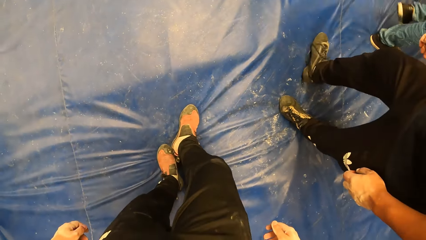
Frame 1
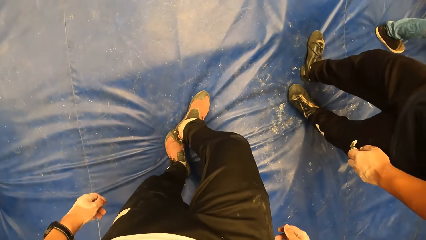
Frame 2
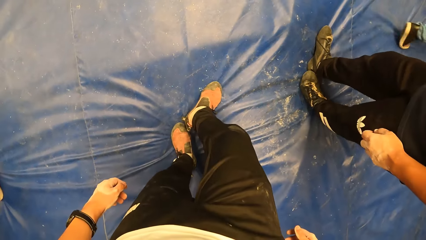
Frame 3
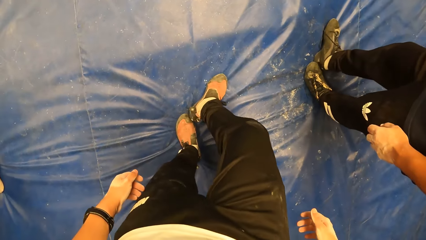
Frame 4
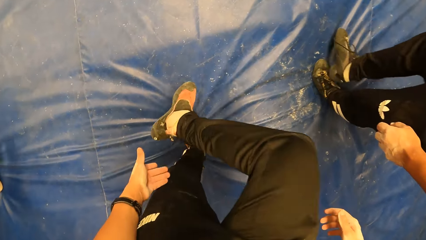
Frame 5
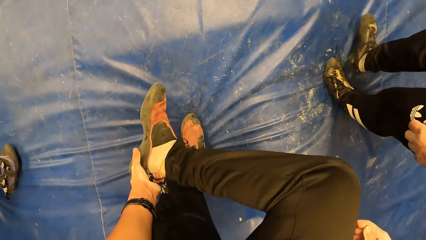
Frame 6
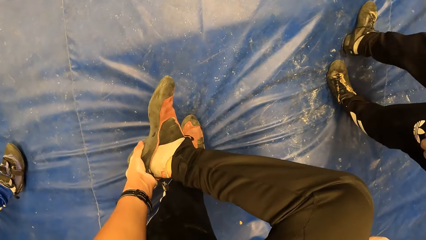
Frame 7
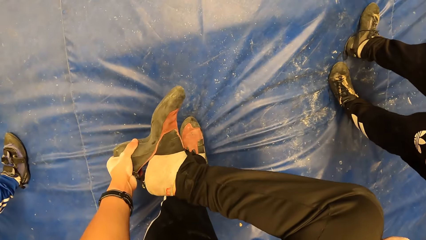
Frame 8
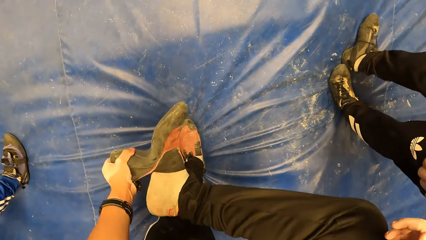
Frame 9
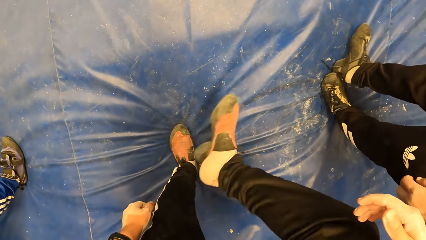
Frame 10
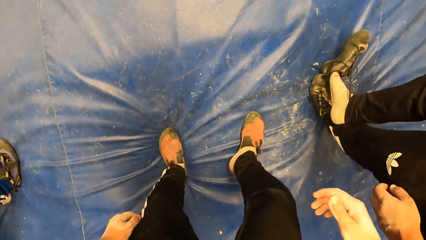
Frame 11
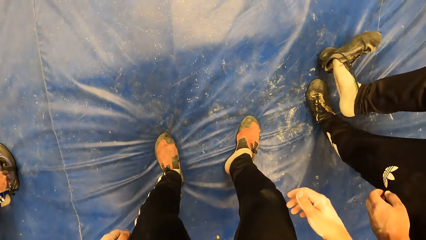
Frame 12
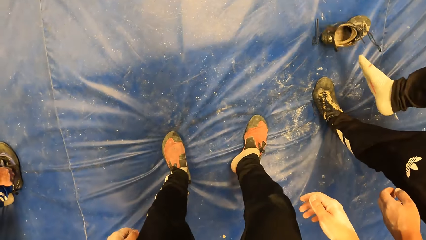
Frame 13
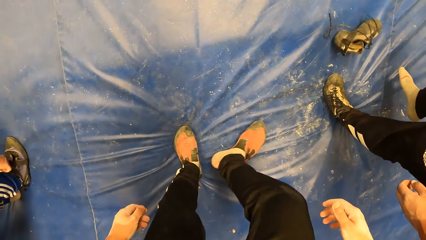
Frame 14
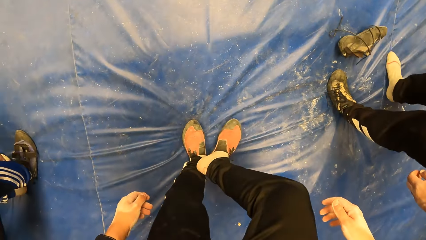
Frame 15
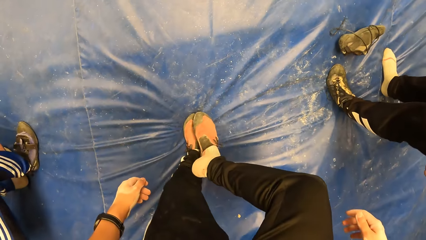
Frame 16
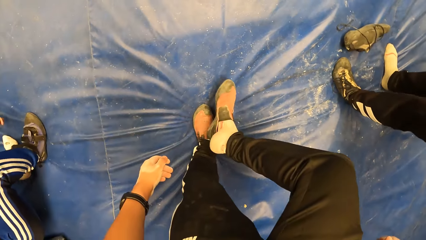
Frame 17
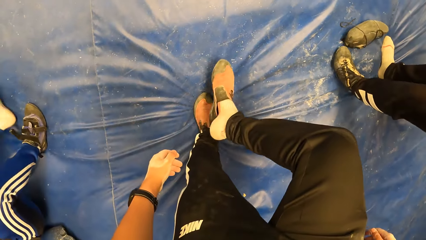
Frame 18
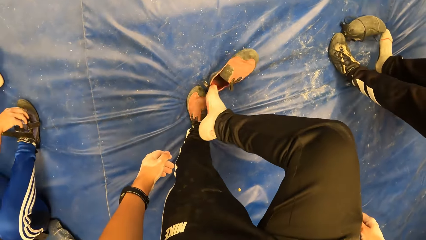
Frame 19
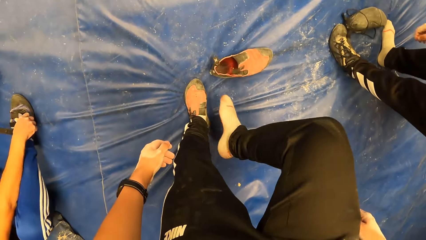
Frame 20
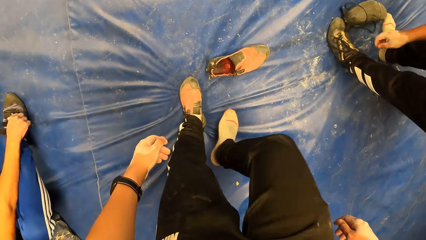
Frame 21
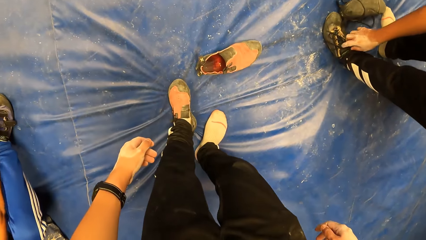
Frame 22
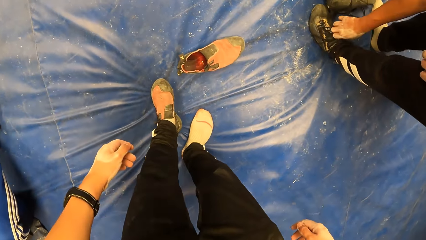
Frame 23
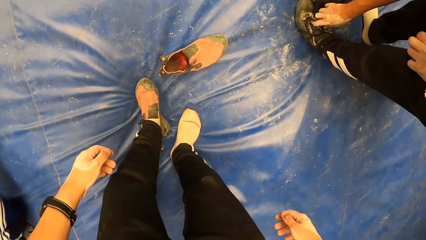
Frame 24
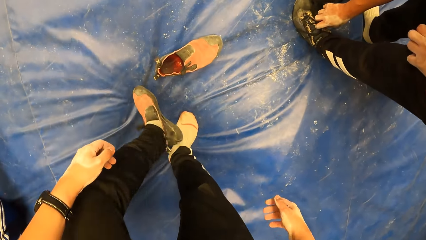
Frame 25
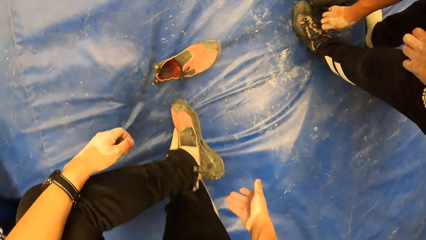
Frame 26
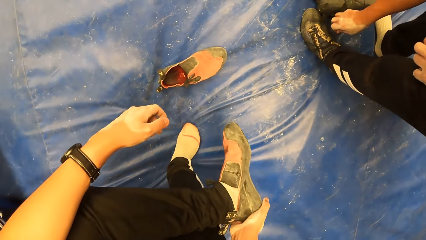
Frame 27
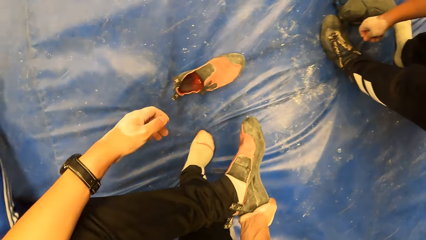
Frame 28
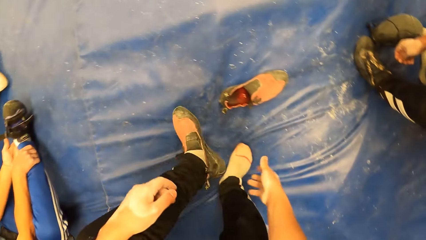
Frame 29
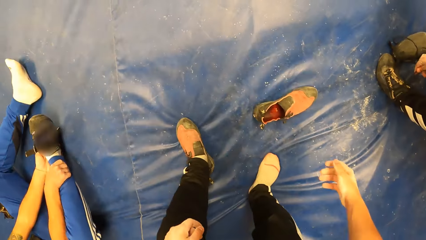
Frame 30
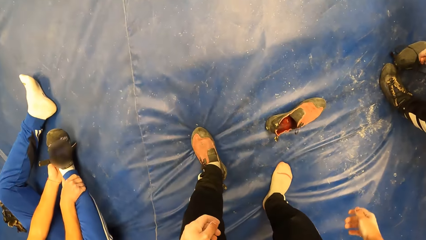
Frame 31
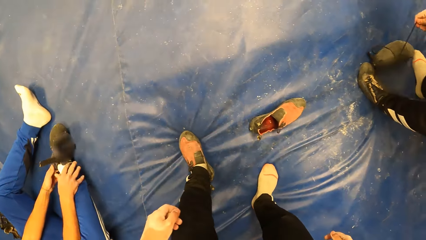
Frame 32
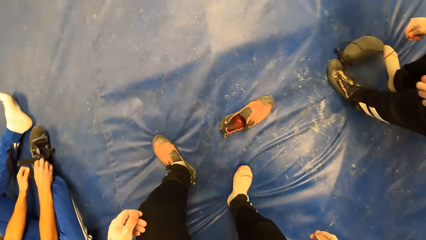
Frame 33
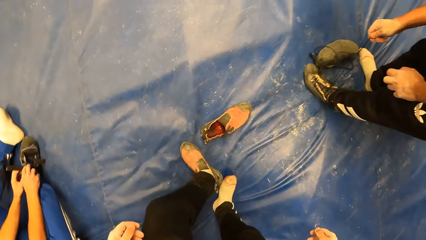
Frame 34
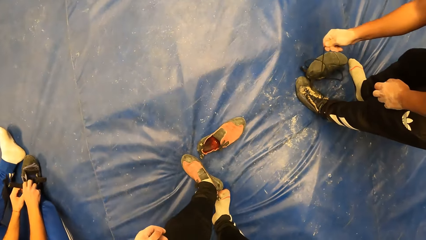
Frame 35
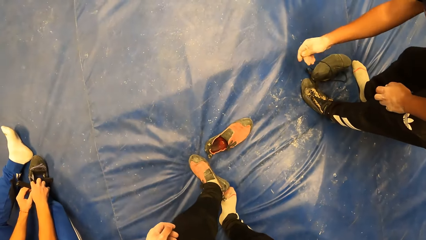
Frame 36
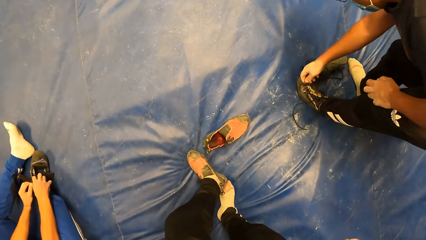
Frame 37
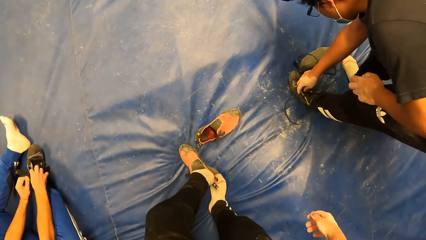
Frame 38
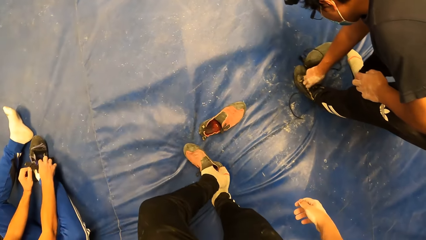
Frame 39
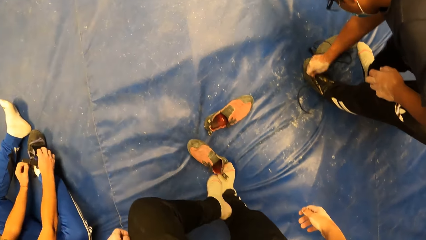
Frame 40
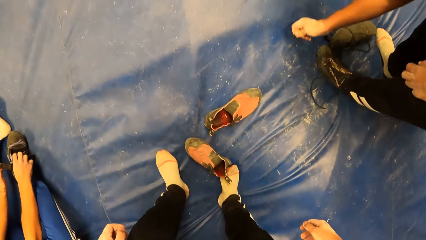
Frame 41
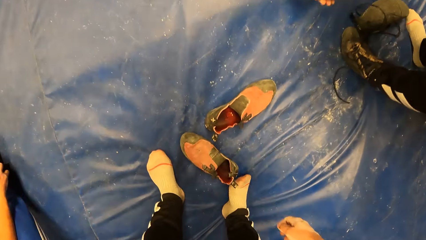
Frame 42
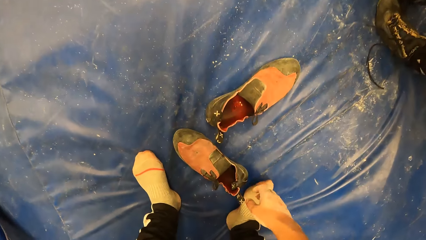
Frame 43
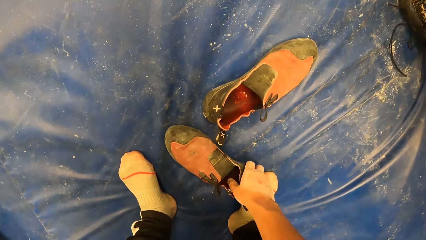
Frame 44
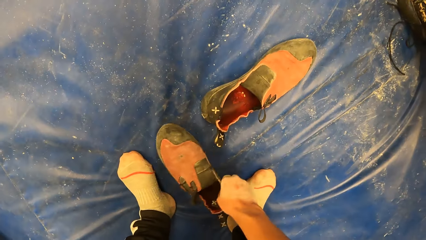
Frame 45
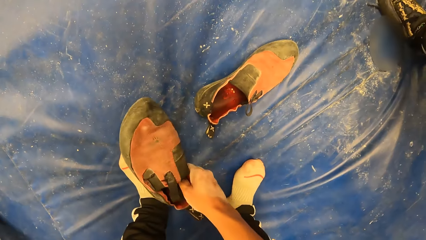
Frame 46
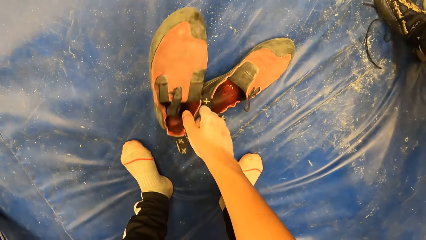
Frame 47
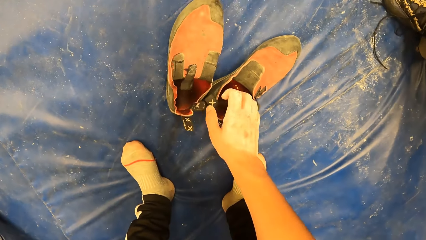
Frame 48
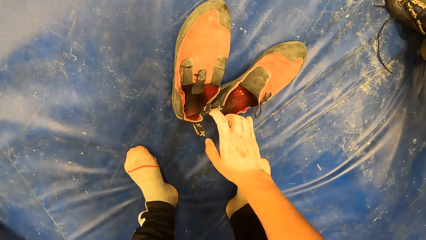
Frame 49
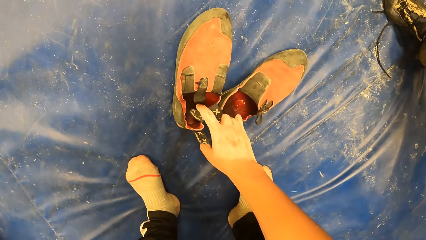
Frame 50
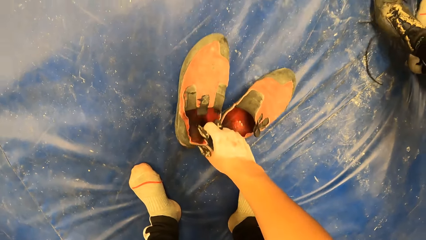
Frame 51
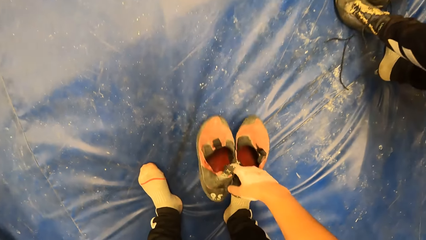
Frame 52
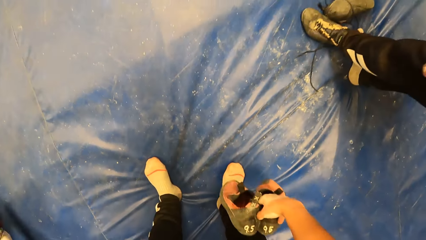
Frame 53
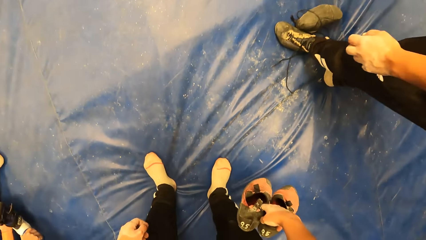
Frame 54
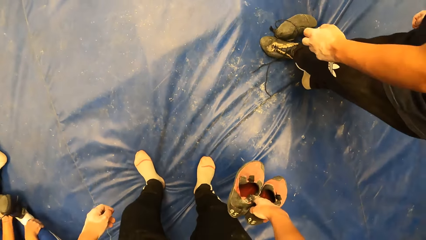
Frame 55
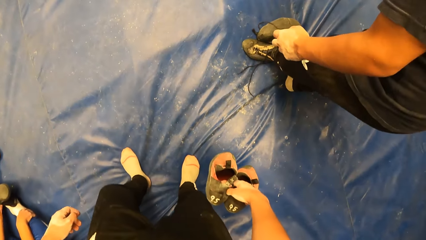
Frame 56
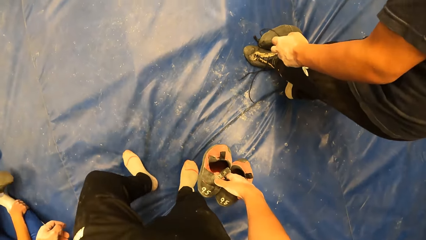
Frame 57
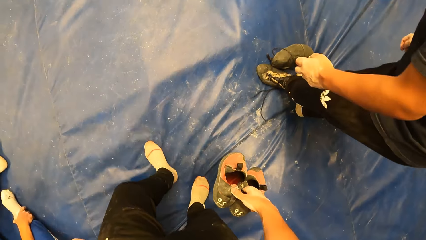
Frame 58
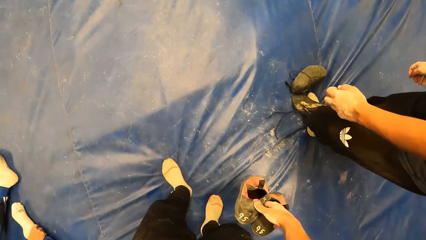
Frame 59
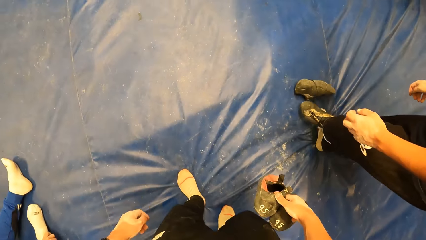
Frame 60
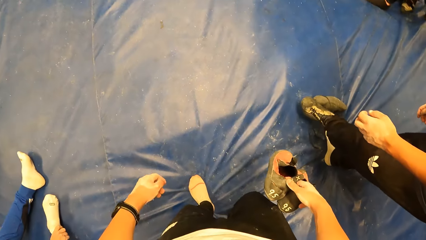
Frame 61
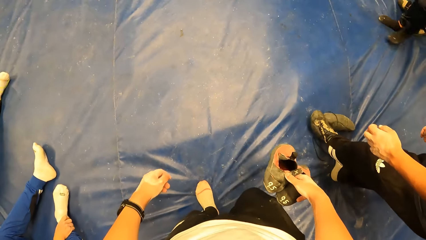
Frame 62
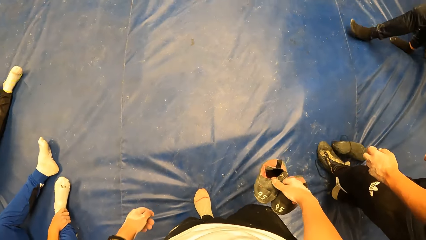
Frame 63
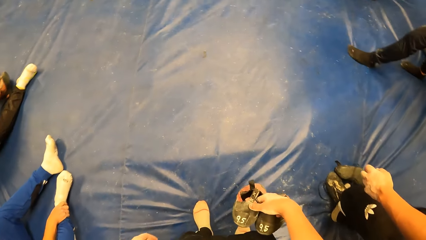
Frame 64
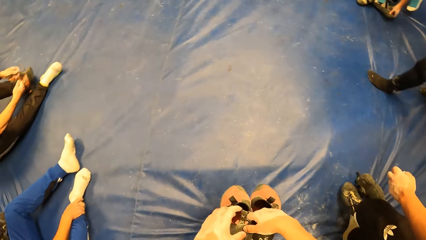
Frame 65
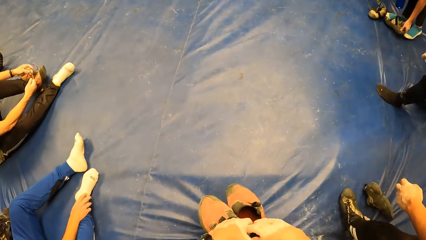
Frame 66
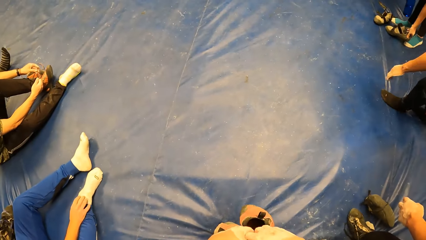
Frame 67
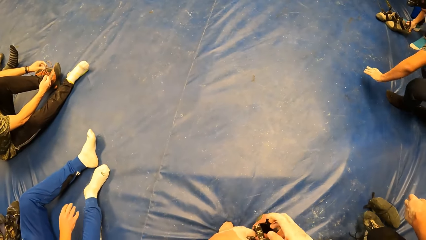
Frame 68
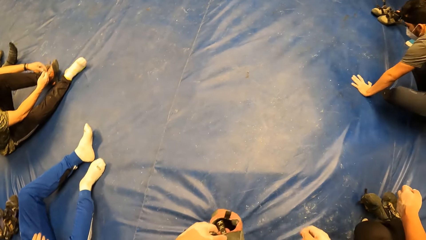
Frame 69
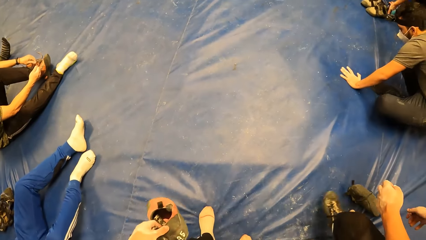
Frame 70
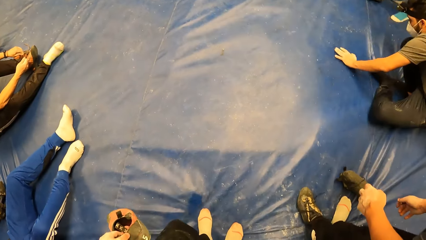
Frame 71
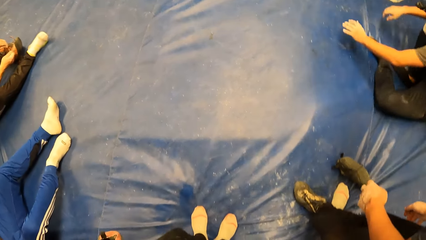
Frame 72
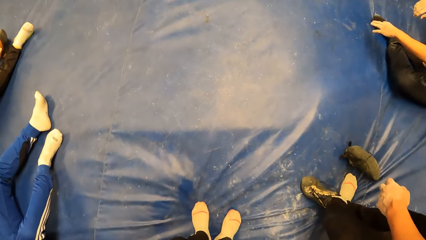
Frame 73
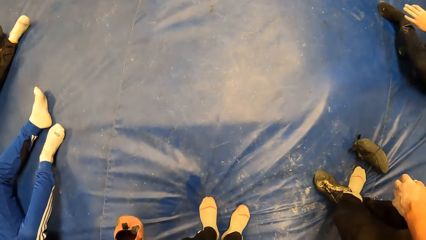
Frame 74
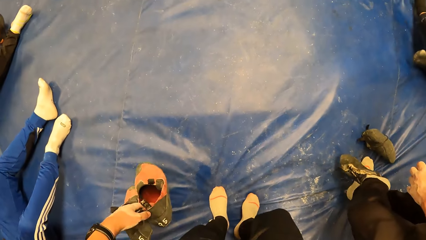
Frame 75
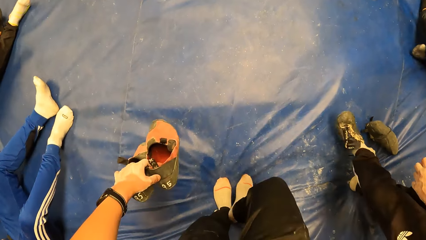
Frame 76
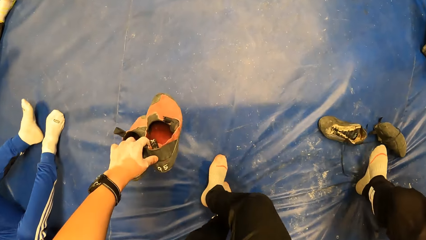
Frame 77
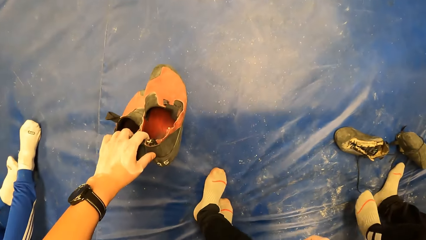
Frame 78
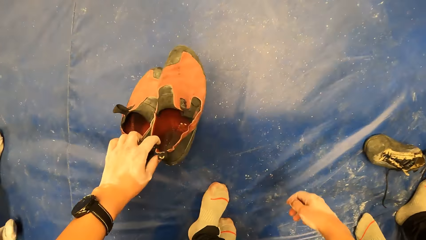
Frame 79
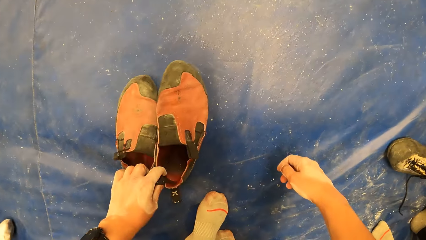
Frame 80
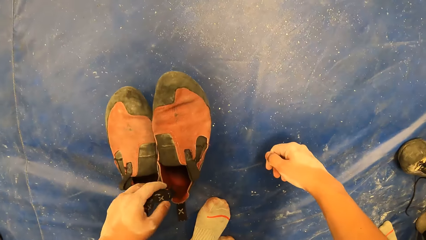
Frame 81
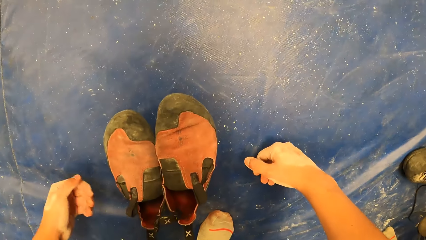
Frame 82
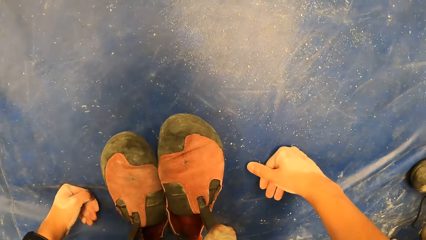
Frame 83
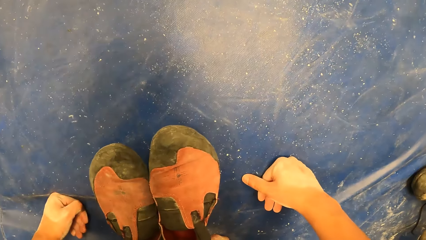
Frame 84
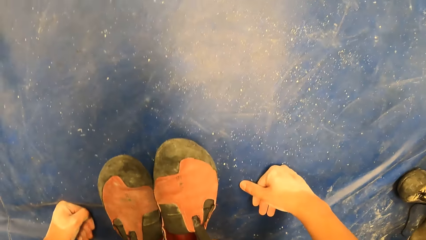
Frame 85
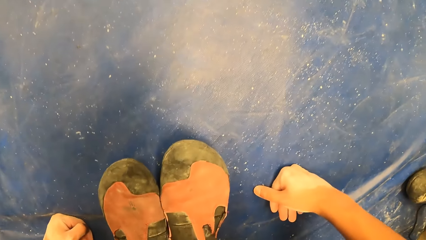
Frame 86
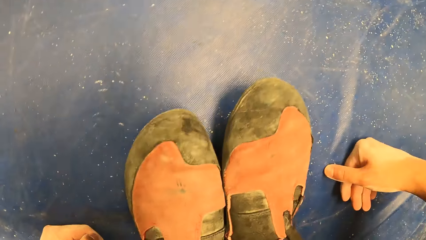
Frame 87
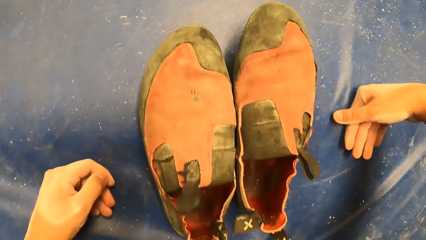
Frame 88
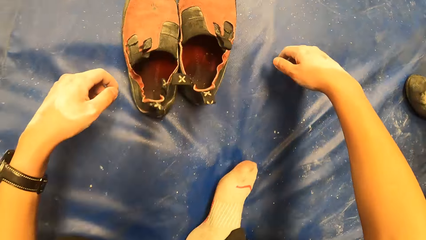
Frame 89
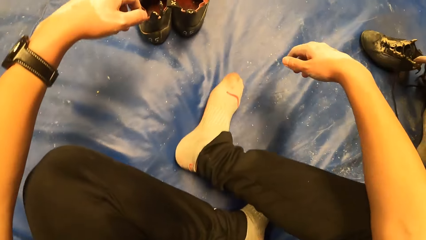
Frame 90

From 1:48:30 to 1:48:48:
The camera wearer removes his right shoe from his right leg with his left leg. He removes his right shoe from his right leg with his left hand. A man takes off his shoes. The camera wearer holds his left shoe with his right hand. He removes the left shoe from his left leg with his right leg, steps on the left shoe with his right leg, picks up the left shoe with his right hand, and drops the left shoe with his right hand. He picks up the pair of shoes from the floor with his right hand, passes the pair of shoes from his right hand to his left hand, and drops the pair of shoes on the floor with his left hand.
